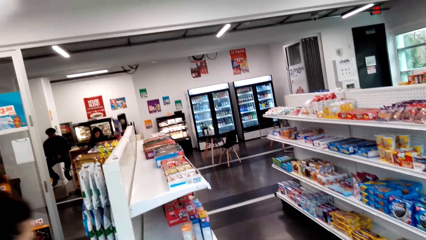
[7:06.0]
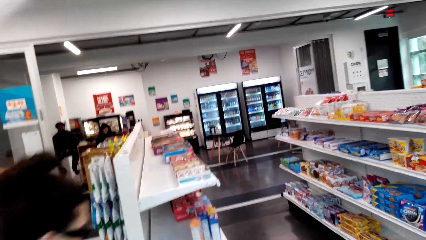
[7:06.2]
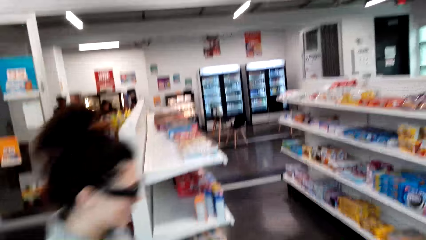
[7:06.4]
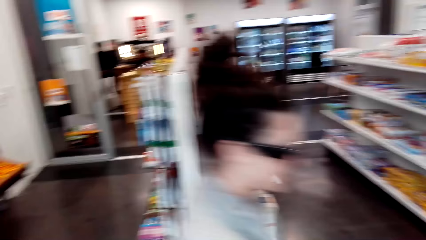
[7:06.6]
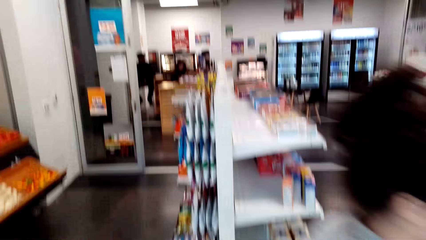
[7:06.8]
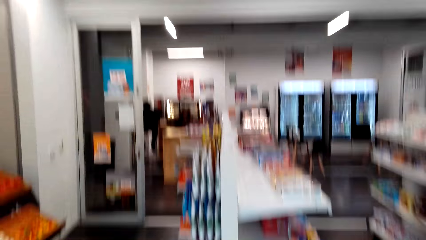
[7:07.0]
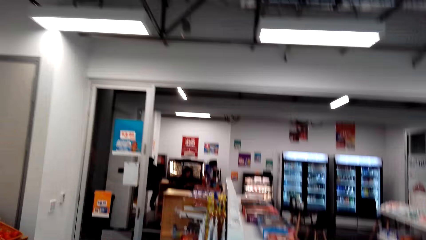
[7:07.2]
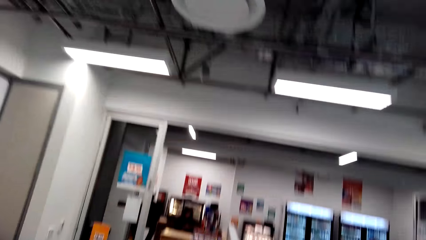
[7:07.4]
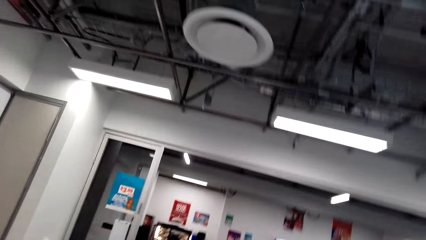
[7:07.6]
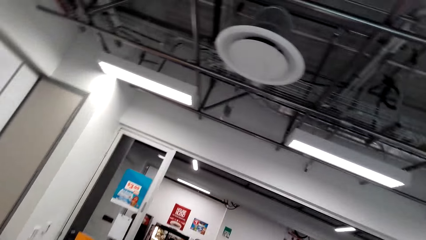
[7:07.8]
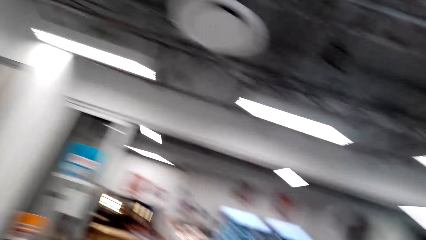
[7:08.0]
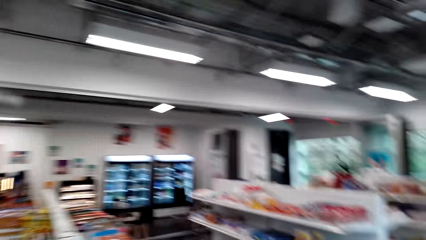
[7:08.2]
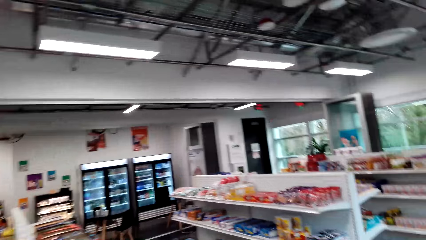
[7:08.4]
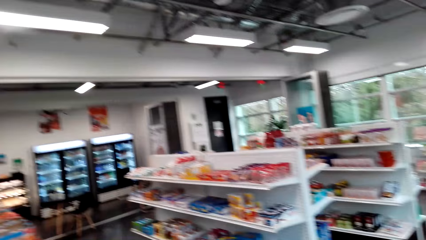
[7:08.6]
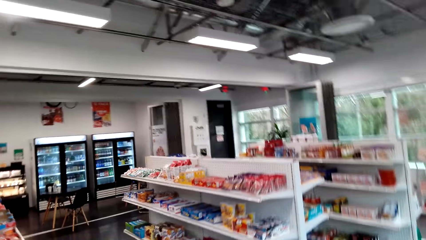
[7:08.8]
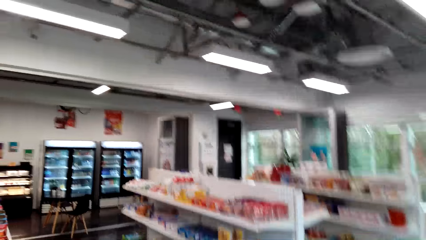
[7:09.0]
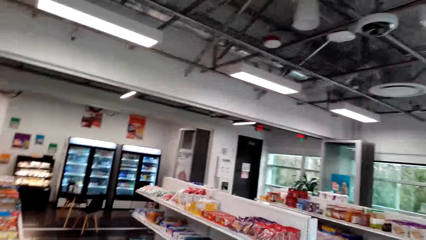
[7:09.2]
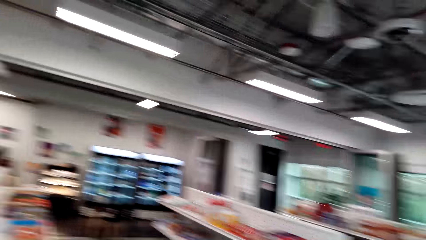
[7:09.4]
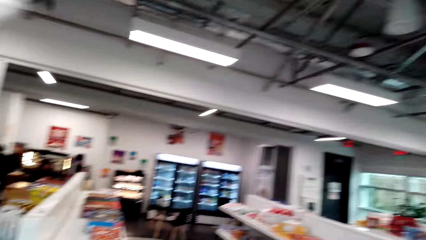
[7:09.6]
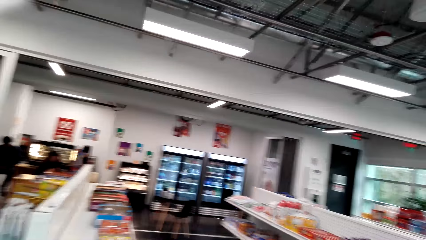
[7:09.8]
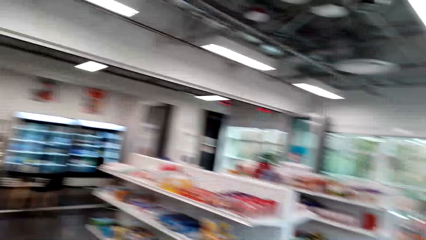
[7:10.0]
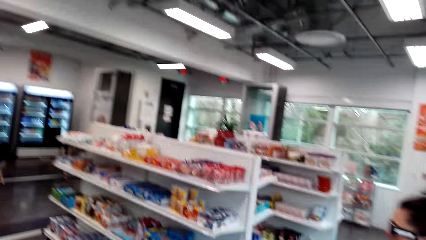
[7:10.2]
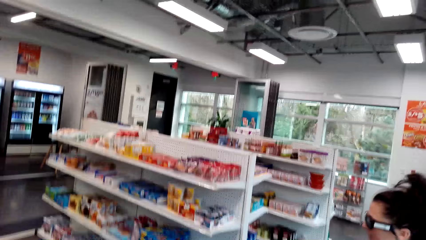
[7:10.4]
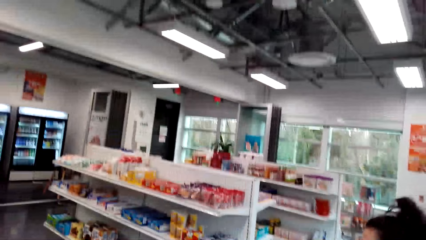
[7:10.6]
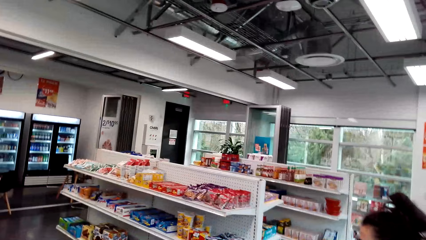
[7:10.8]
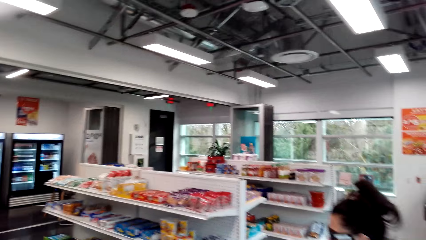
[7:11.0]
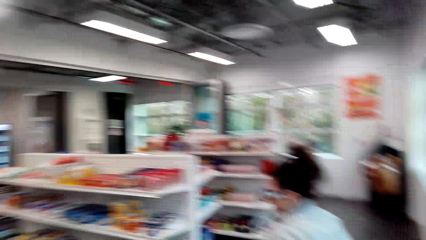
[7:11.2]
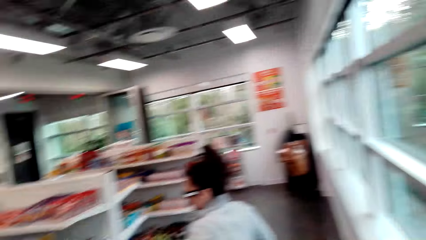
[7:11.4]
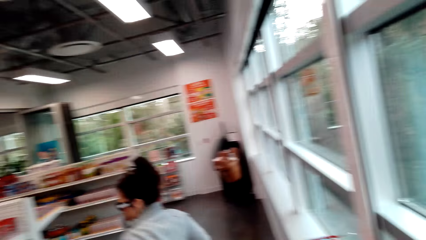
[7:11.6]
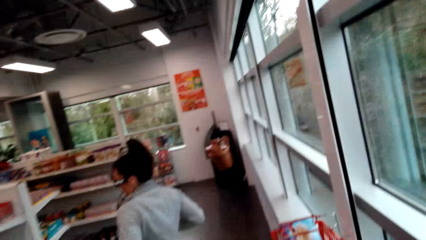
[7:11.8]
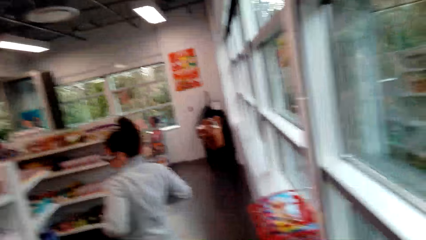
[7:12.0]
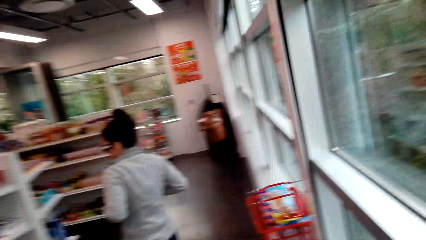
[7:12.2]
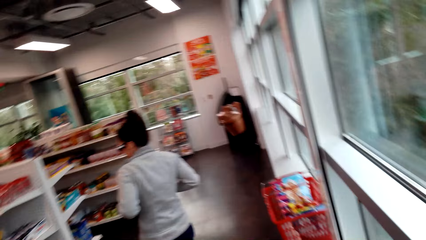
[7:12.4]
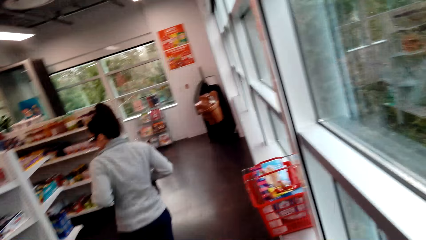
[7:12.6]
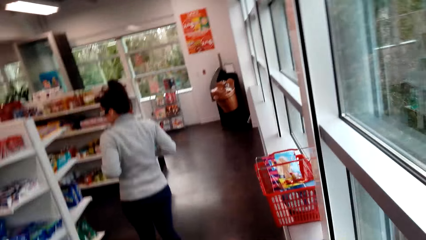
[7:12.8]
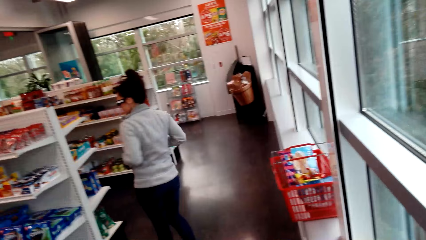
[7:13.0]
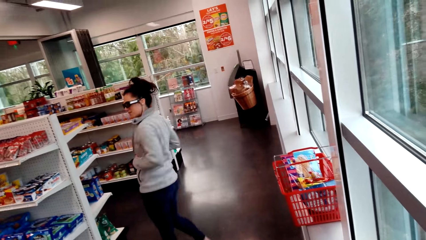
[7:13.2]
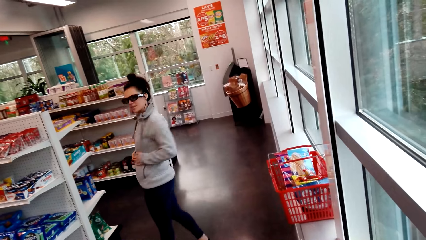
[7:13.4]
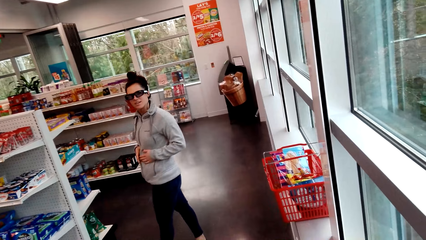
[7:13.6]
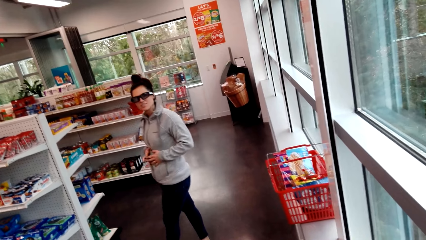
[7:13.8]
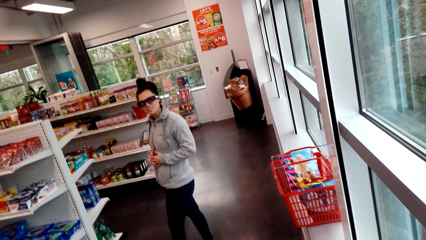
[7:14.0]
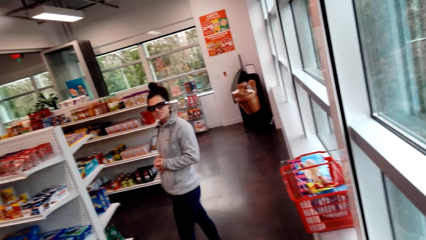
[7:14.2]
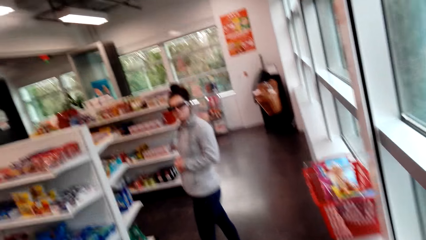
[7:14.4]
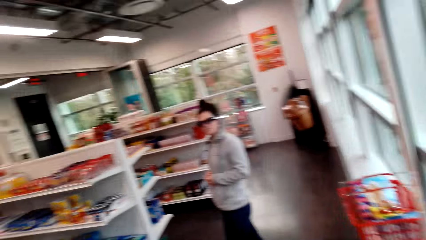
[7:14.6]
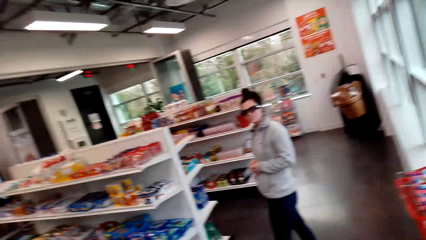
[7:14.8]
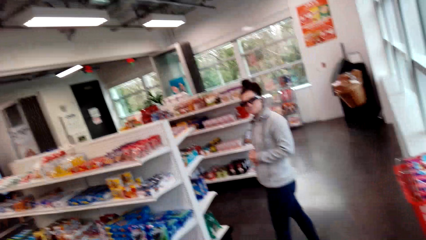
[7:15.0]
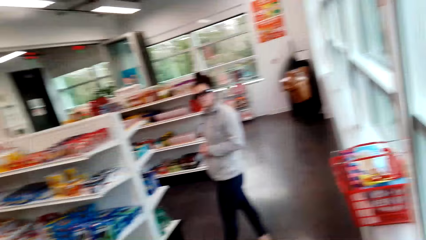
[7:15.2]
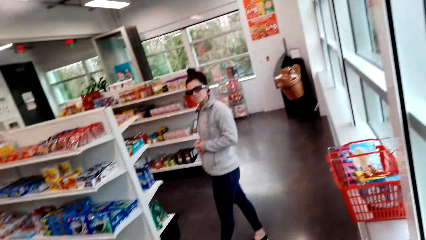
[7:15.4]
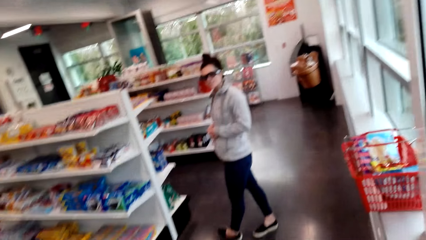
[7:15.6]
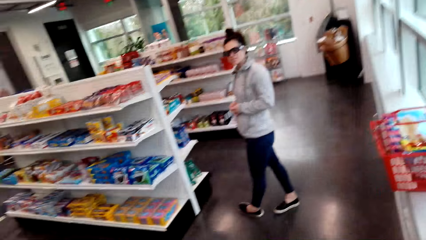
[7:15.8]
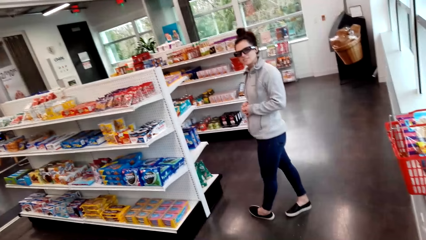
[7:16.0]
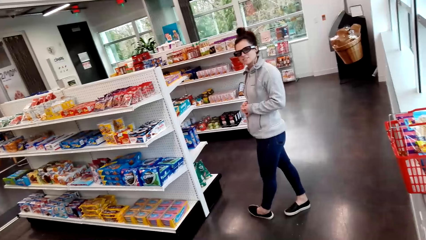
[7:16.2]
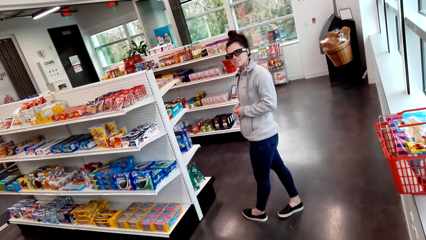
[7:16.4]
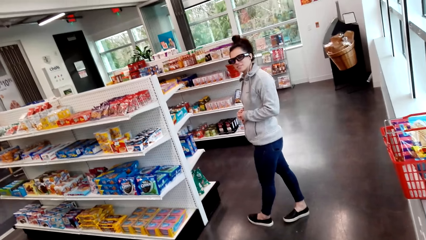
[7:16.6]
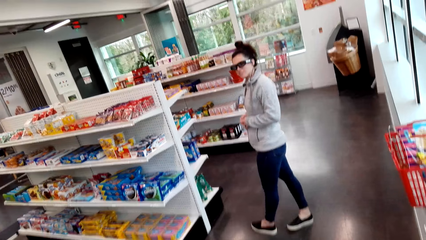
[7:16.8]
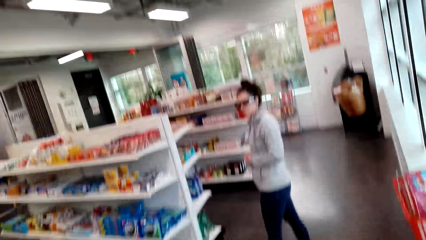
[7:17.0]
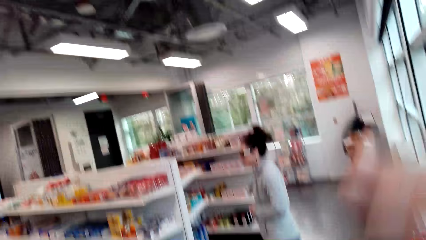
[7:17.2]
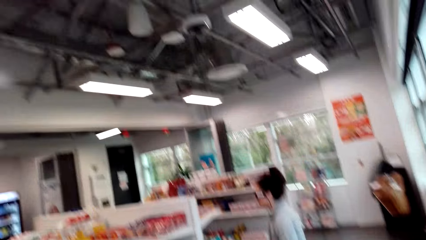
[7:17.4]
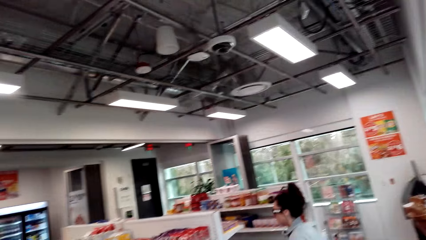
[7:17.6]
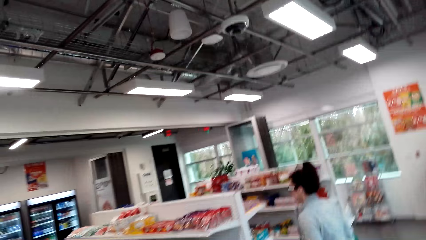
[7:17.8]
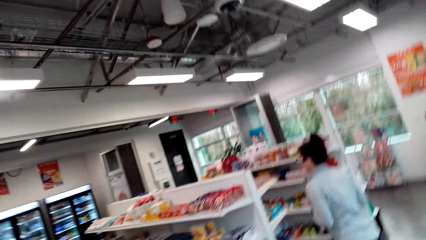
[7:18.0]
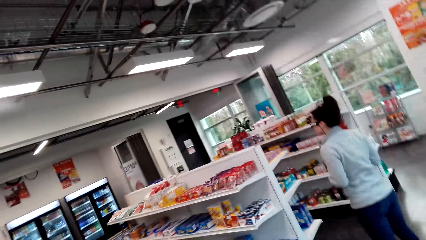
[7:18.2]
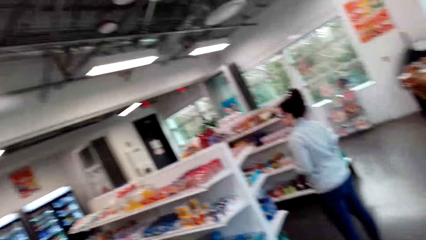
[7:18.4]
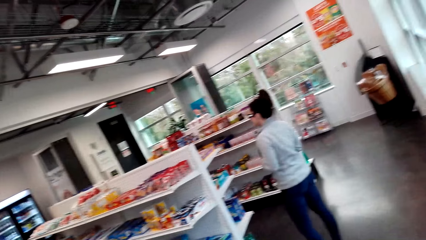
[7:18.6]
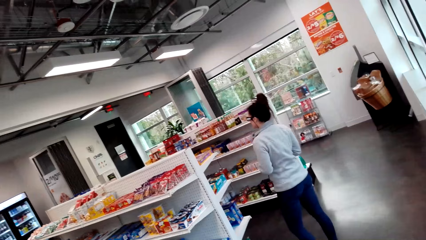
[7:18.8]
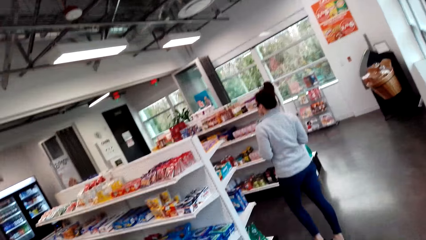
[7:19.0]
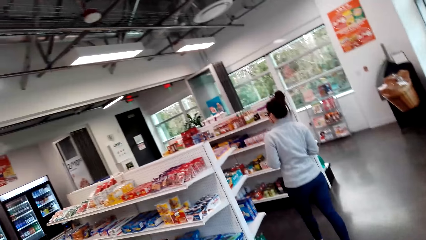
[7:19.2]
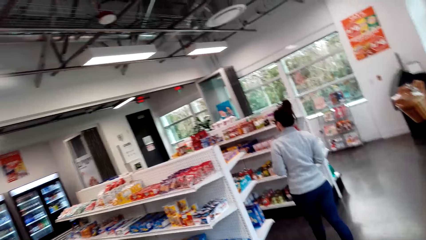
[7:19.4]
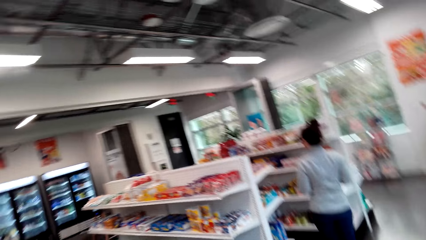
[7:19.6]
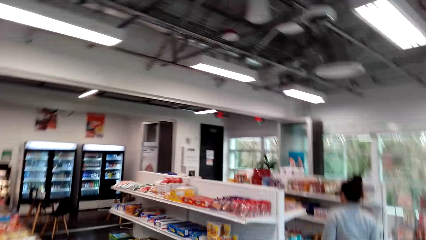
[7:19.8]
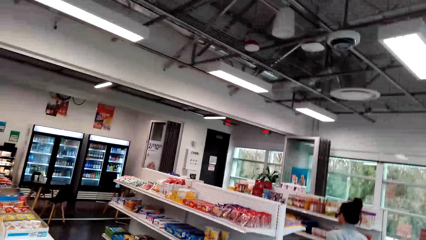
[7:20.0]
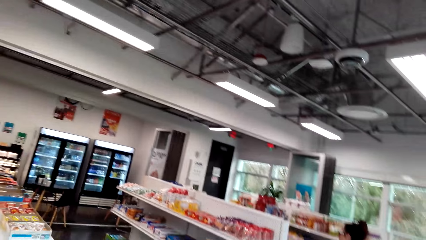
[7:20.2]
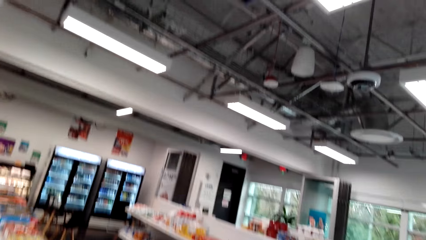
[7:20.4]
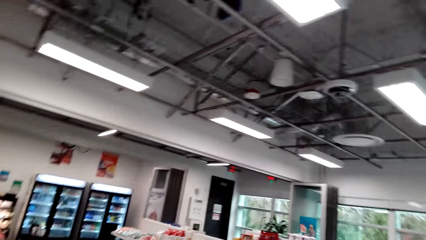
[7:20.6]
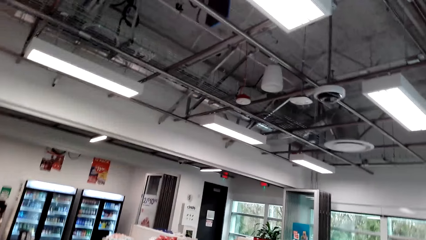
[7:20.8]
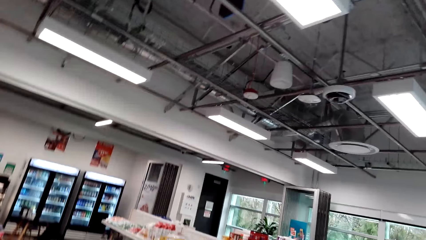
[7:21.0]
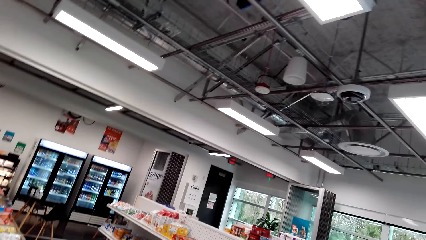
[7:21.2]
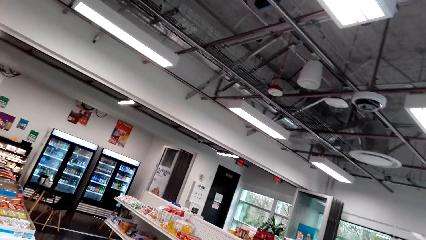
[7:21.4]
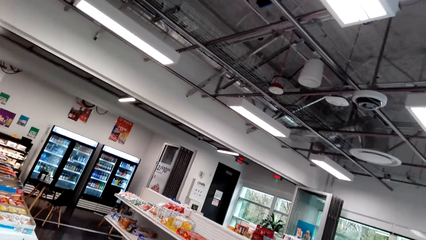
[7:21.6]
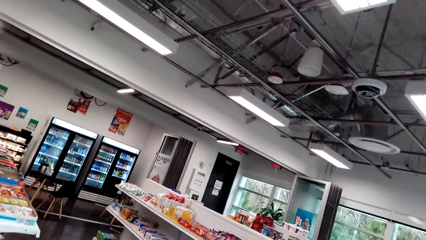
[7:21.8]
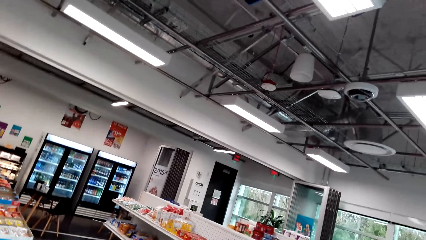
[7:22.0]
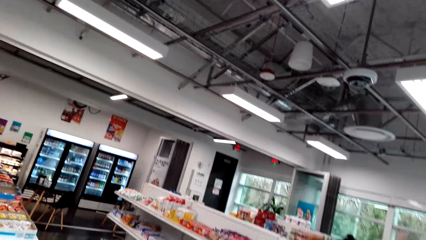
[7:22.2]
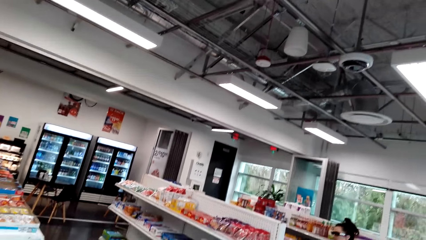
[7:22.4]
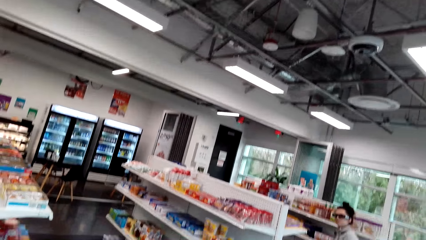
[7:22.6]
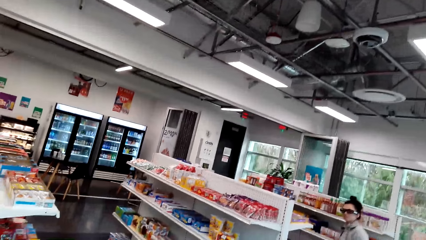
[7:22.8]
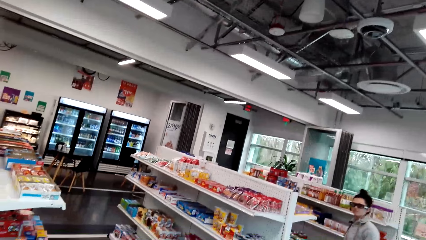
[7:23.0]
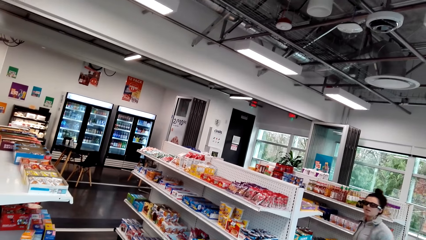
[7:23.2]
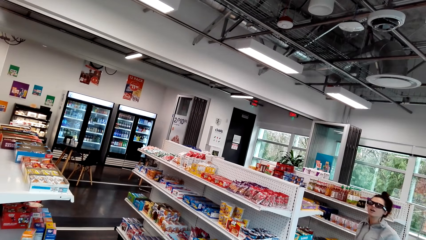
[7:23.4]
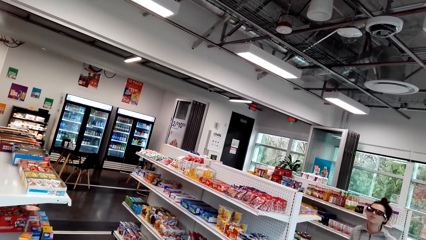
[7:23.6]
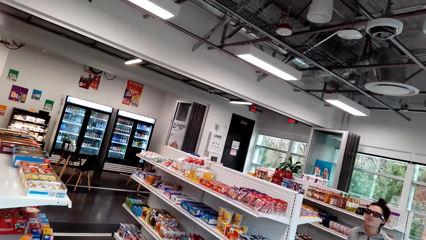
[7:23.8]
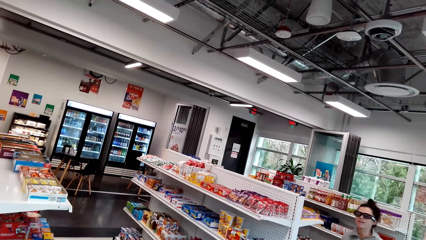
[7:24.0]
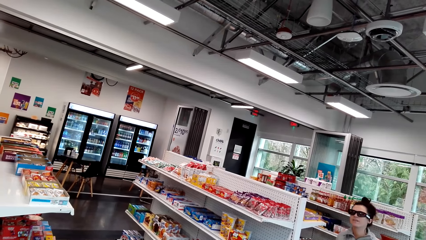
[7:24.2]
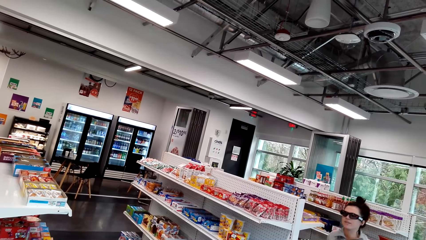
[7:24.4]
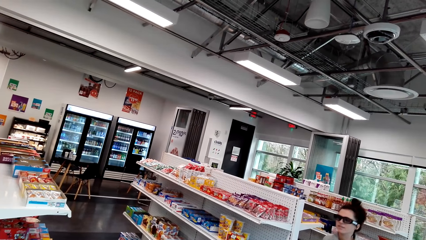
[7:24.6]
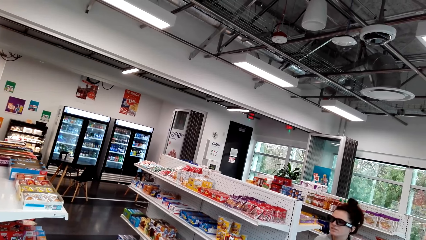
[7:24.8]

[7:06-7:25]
A woman walks around the shop. The camera wearer looks around the shop. They converse with the woman. The woman walks around the shop. The camera wearer converses with the woman. The woman walks around the shop. The camera wearer looks around the shop. They converse with the woman.
